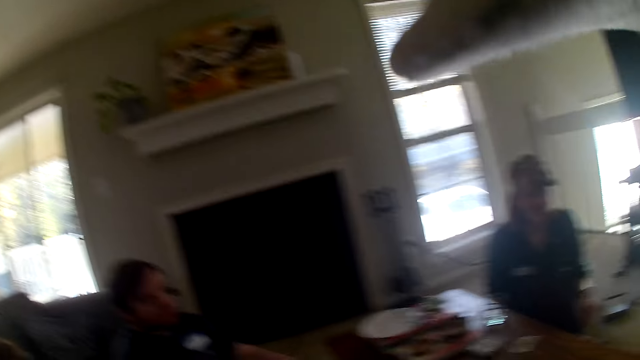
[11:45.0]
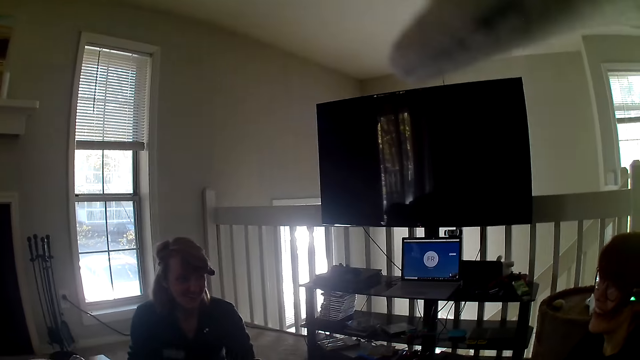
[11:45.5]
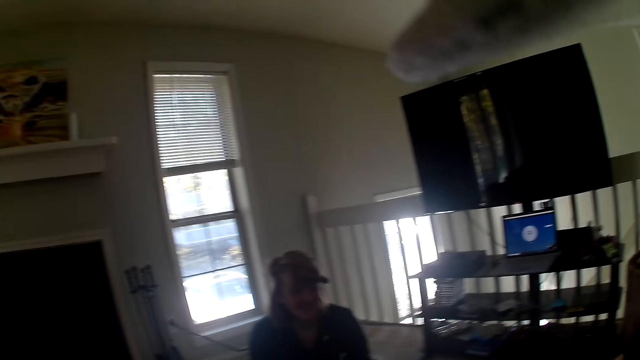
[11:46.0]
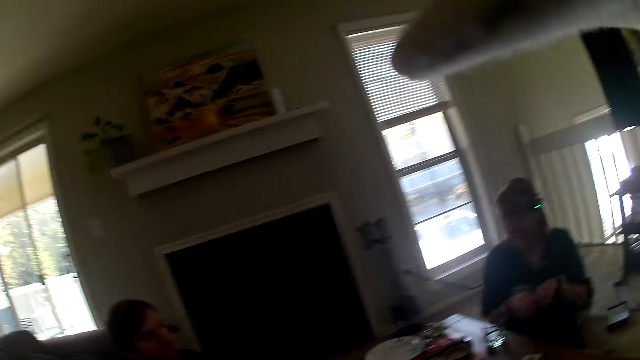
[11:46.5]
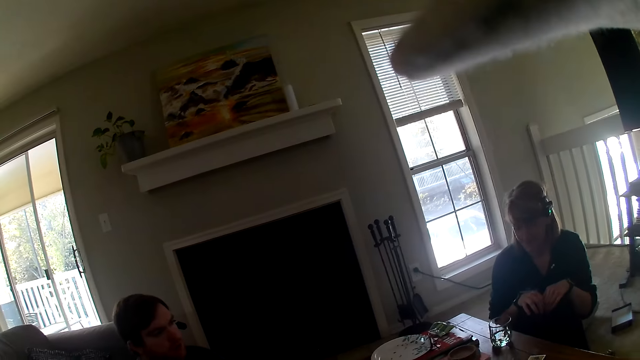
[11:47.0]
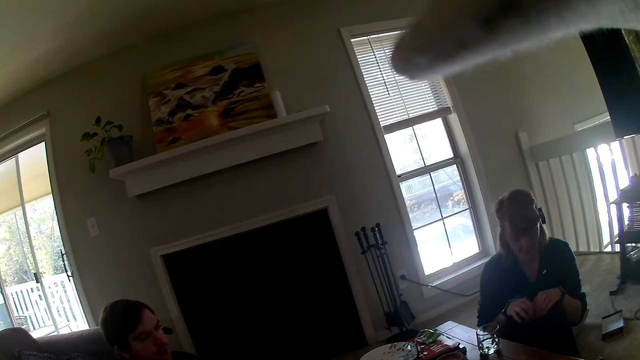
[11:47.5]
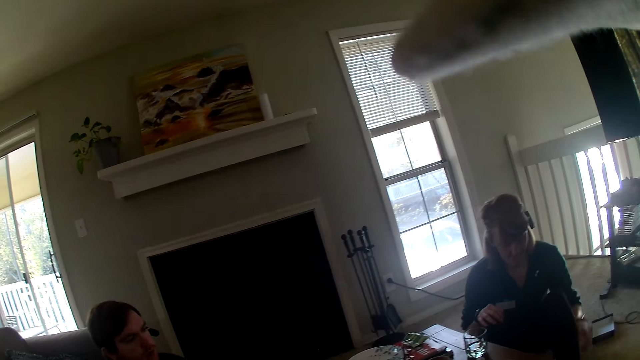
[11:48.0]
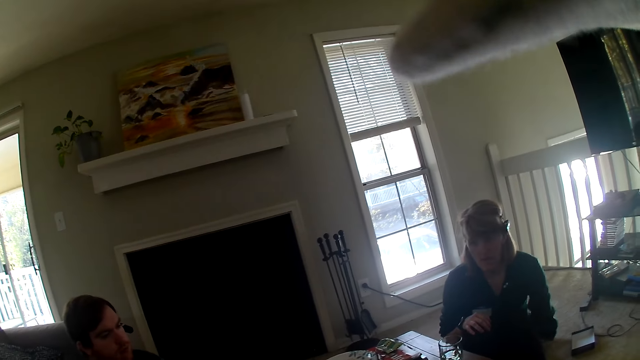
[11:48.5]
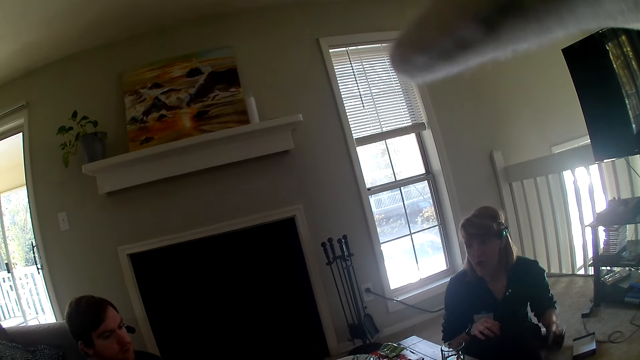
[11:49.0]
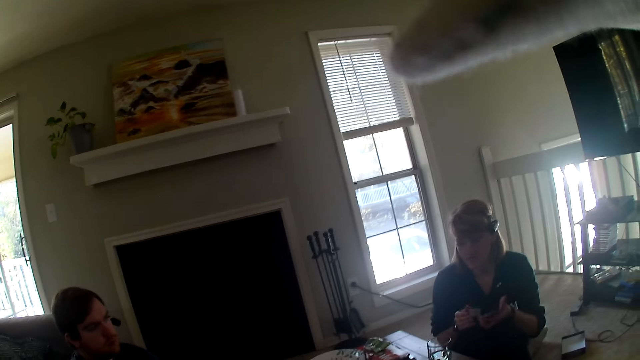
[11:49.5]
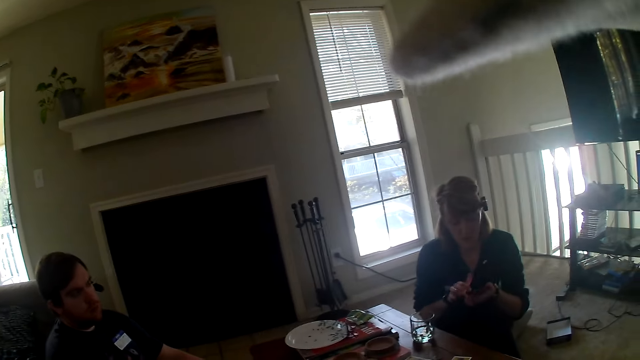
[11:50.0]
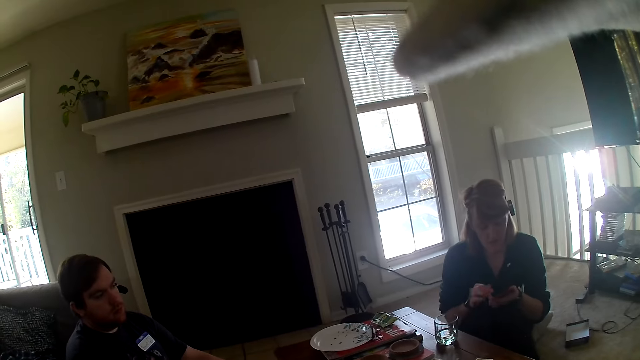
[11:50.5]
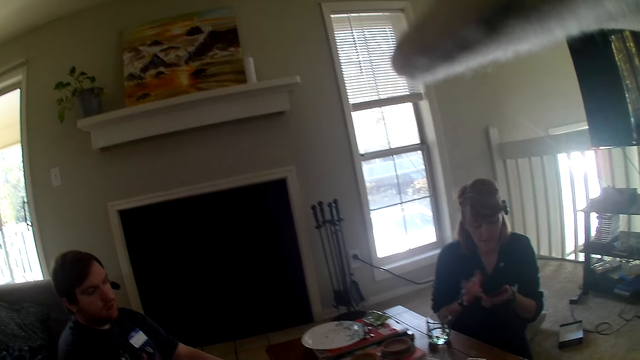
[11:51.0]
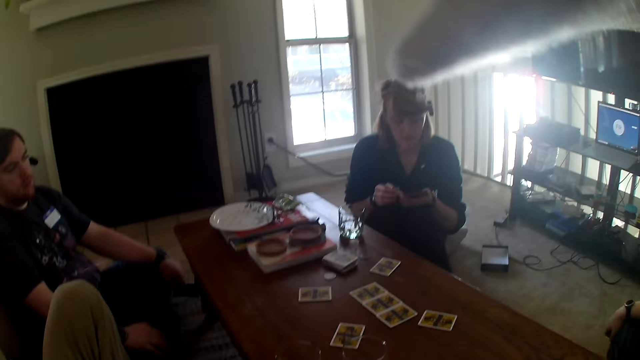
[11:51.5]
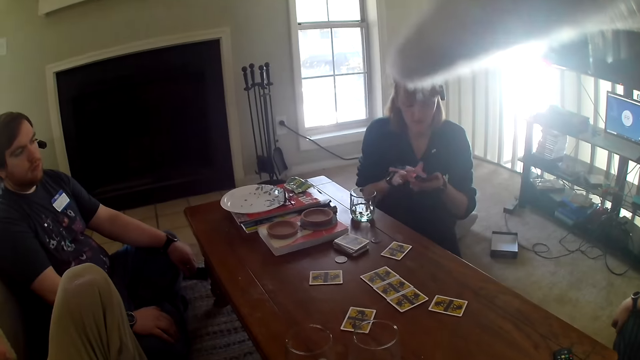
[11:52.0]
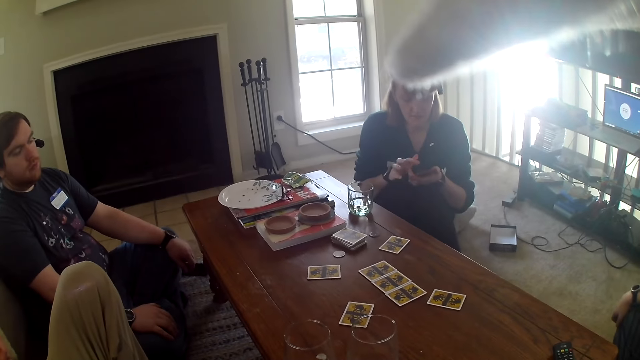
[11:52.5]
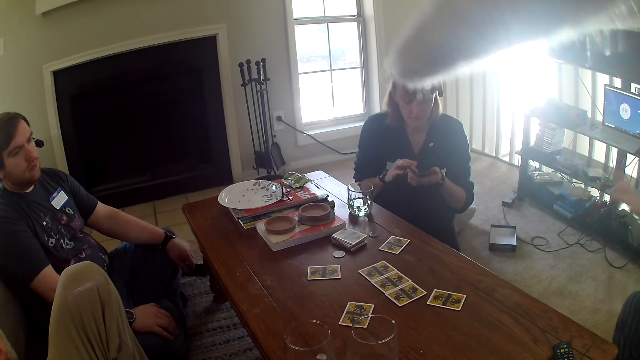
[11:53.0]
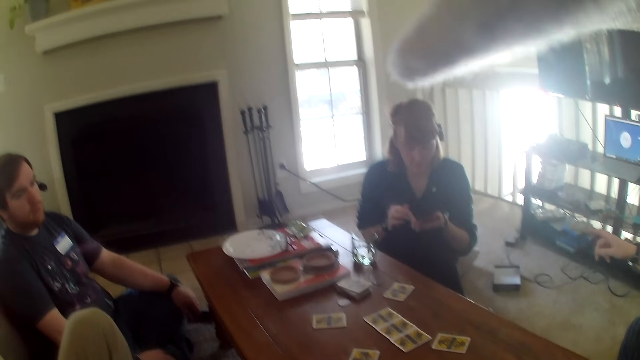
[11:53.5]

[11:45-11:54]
The camera wearer stares at a woman. The woman uses the phone.

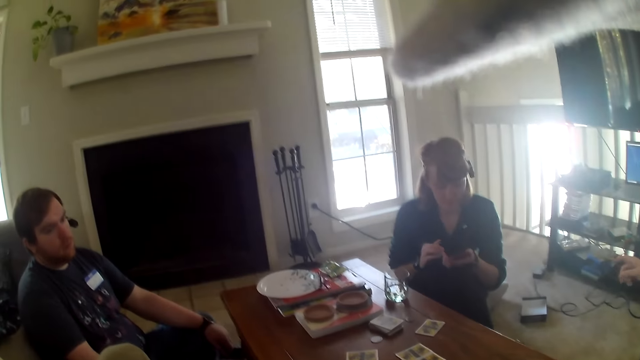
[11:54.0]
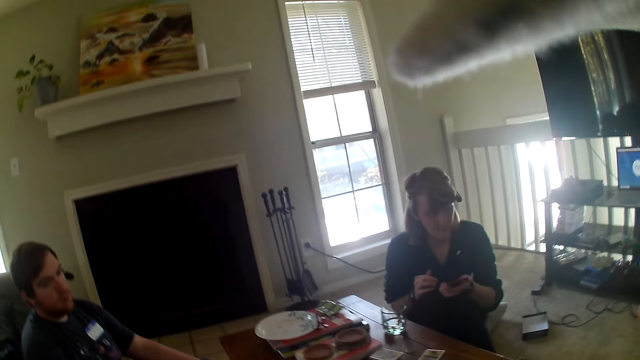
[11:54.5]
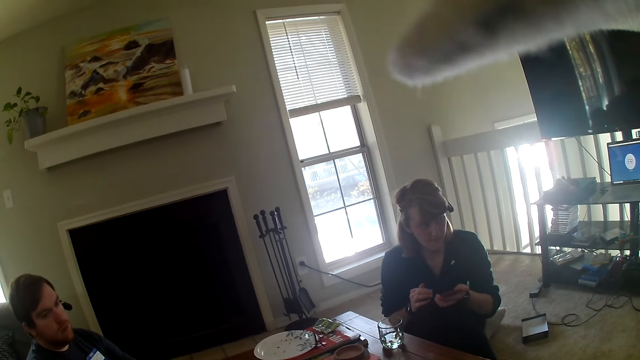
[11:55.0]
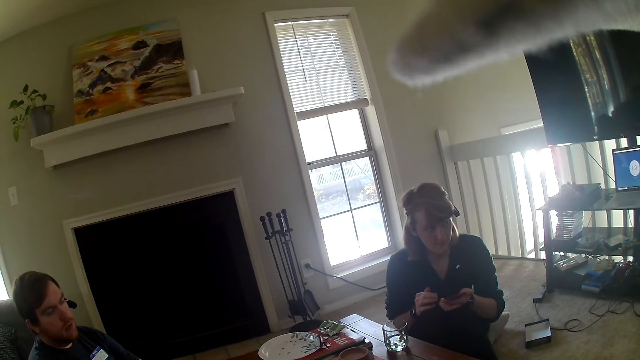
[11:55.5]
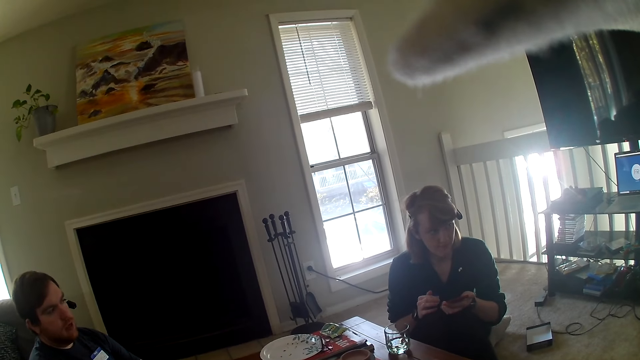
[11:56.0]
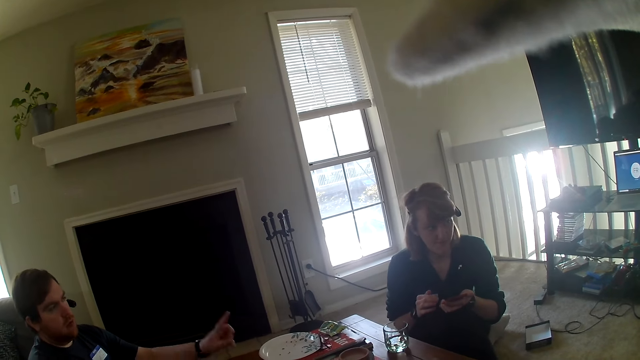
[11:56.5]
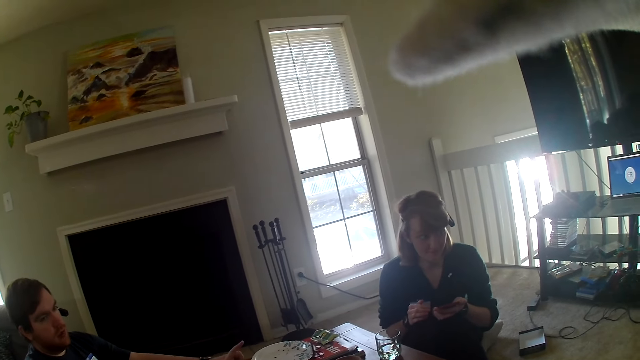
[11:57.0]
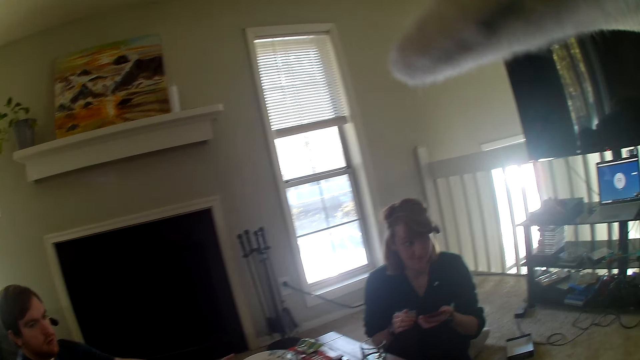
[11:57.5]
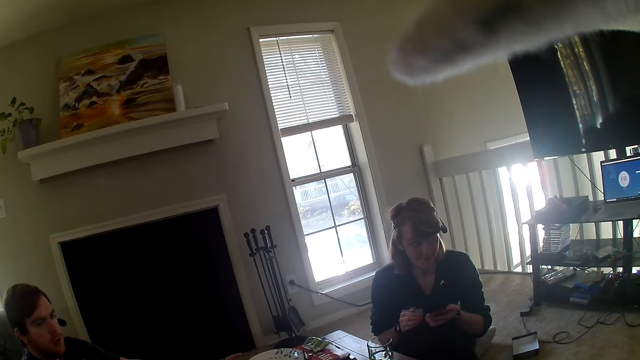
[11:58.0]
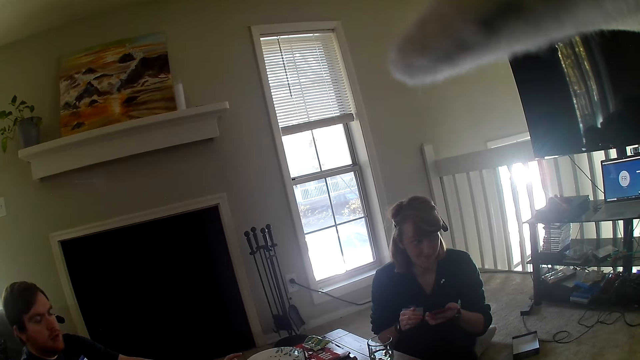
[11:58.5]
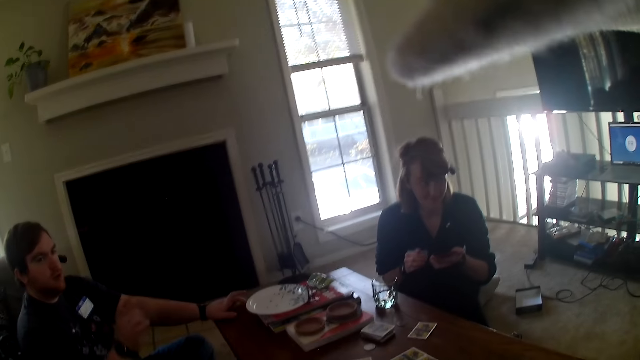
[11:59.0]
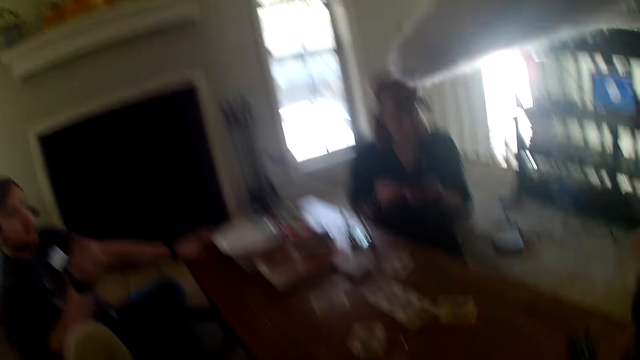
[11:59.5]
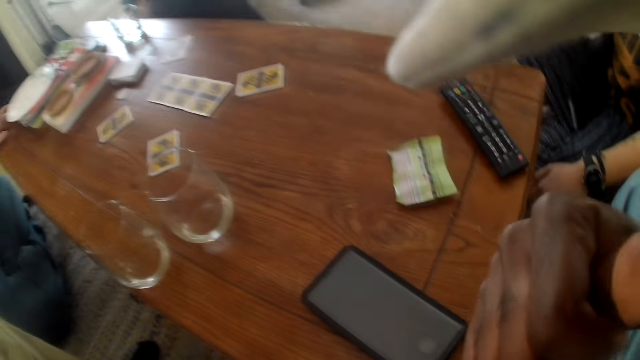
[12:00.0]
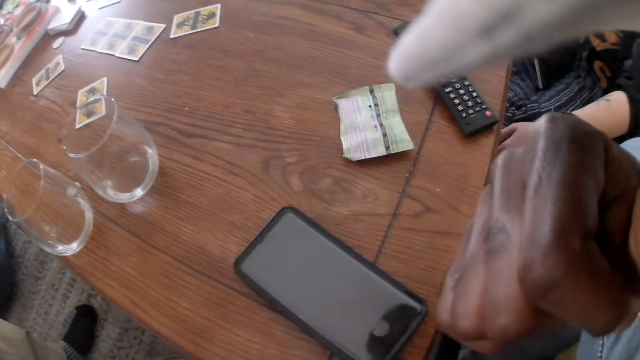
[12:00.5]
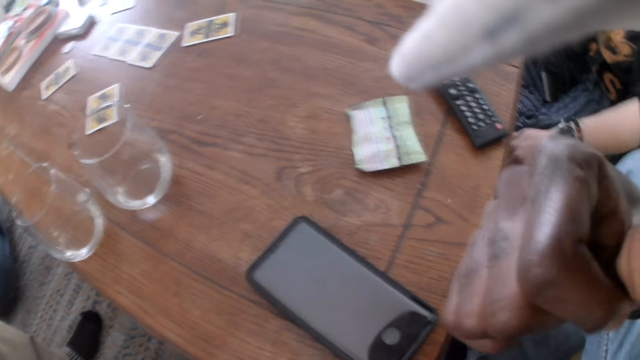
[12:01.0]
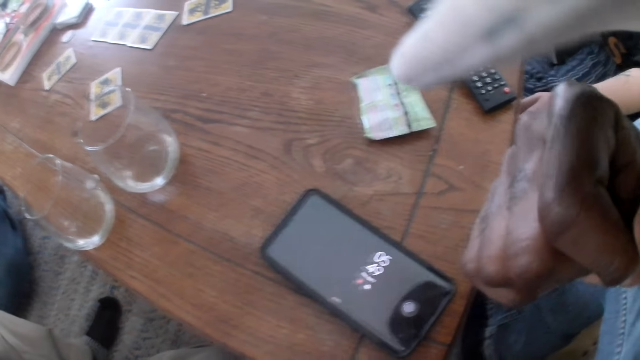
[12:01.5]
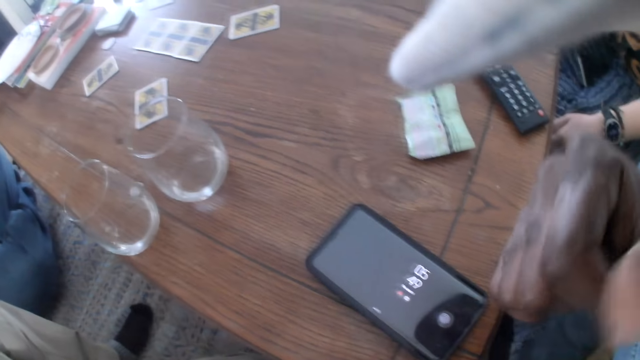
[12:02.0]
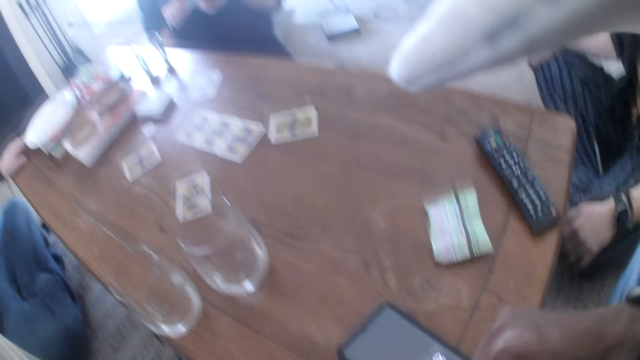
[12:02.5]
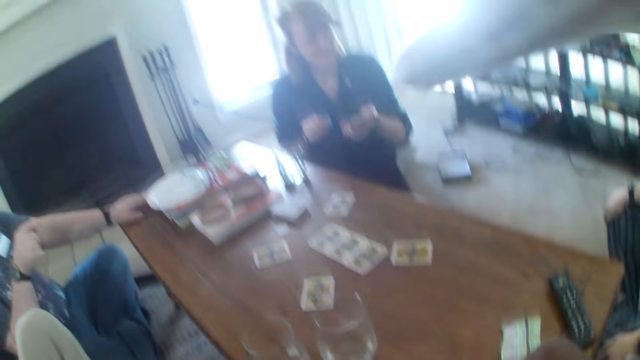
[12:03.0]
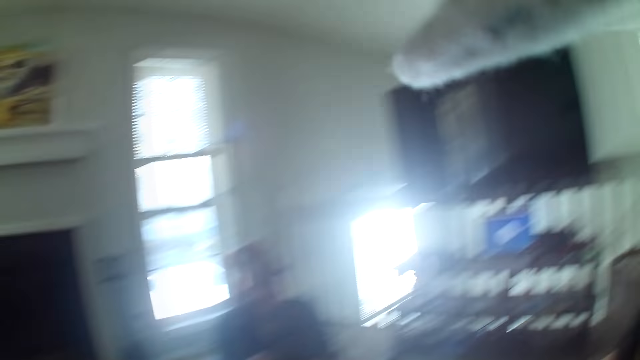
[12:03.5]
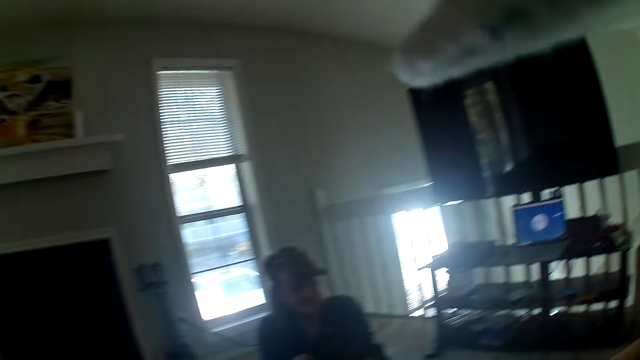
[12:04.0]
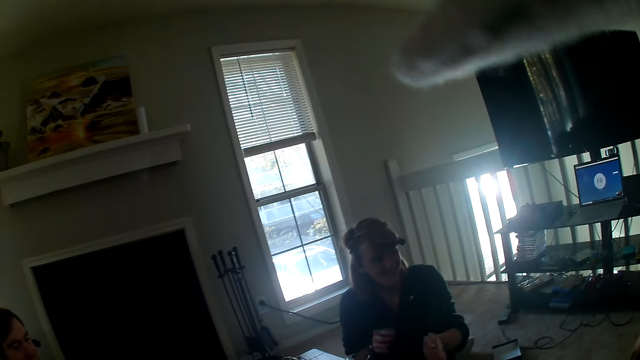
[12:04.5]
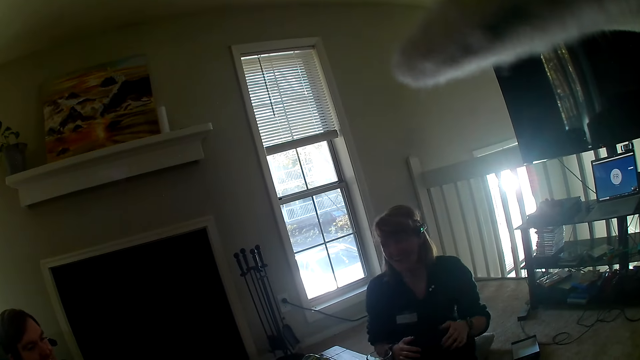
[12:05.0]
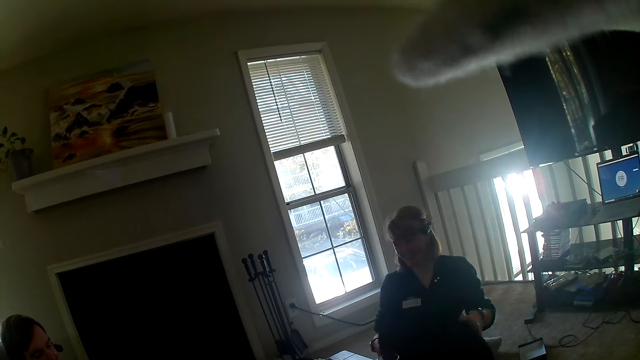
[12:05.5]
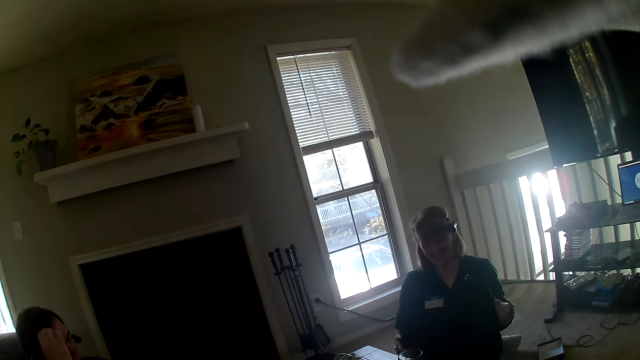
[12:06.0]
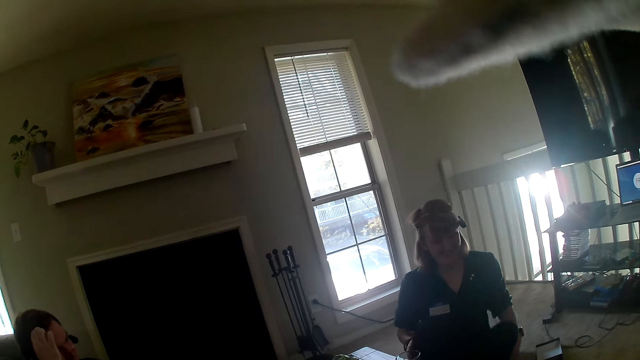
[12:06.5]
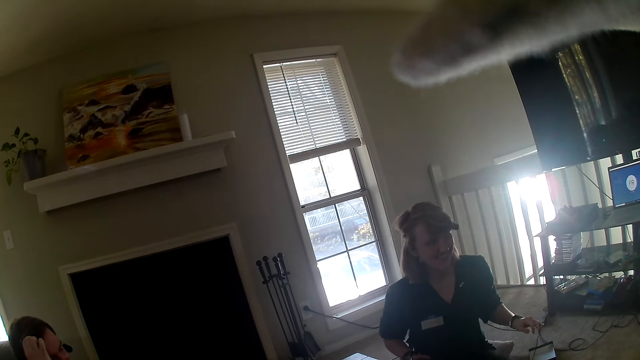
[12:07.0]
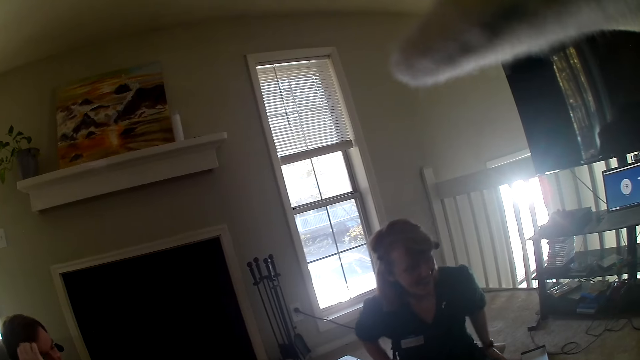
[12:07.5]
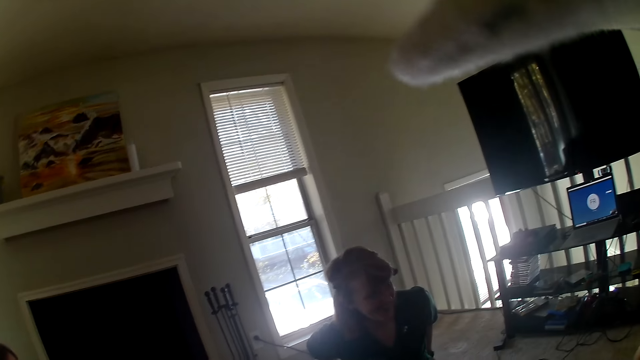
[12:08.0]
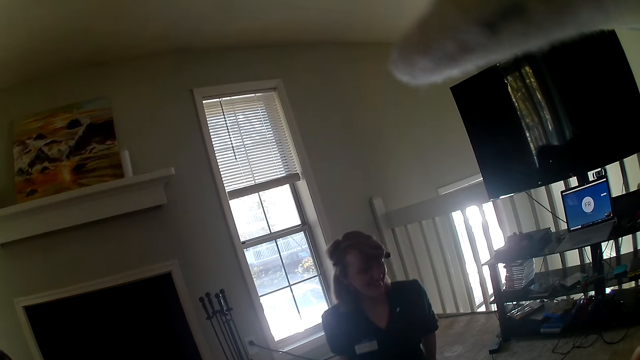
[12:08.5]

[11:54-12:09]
A woman stares at another woman. The first woman nods her head. The camera wearer stares at the phone on the table. They look around the apartment. They stare at the first woman.
